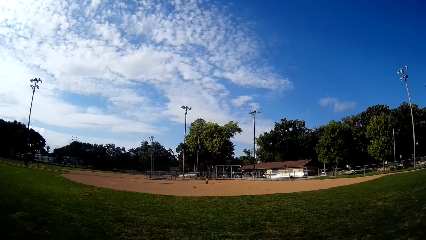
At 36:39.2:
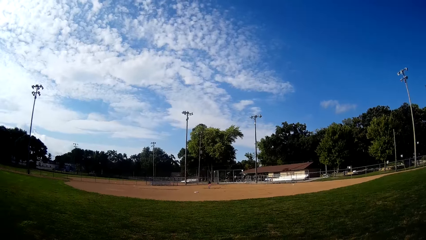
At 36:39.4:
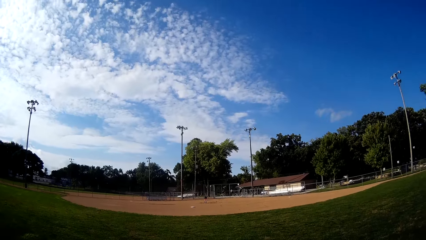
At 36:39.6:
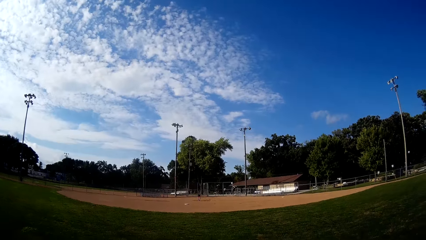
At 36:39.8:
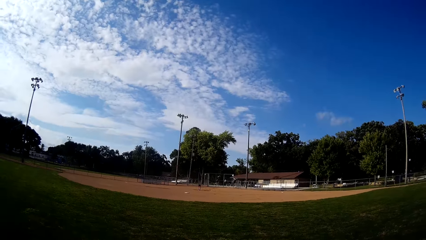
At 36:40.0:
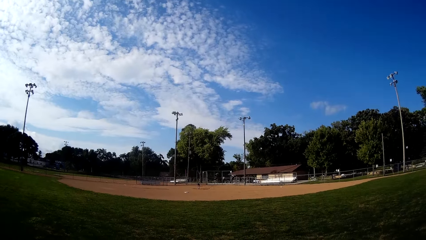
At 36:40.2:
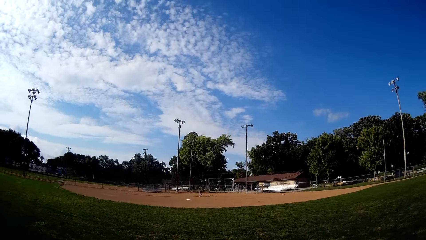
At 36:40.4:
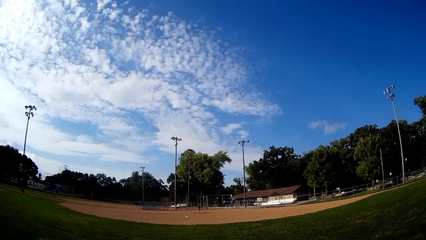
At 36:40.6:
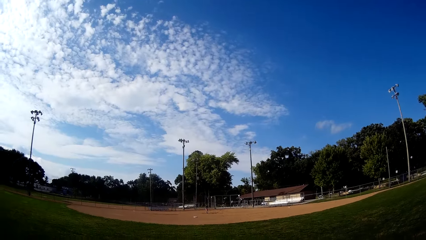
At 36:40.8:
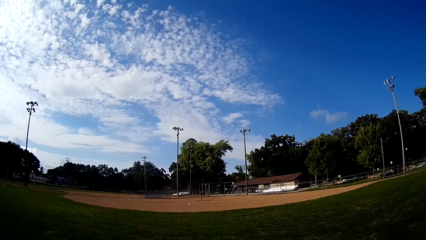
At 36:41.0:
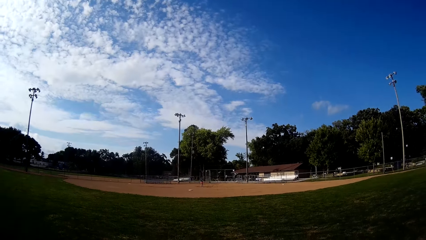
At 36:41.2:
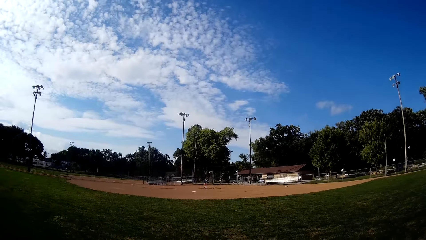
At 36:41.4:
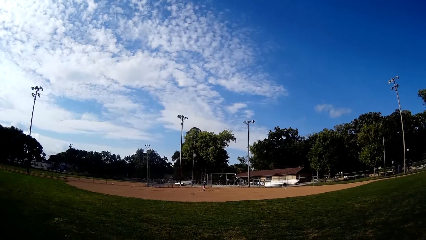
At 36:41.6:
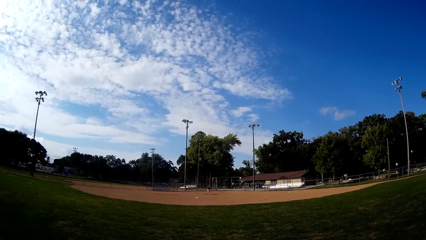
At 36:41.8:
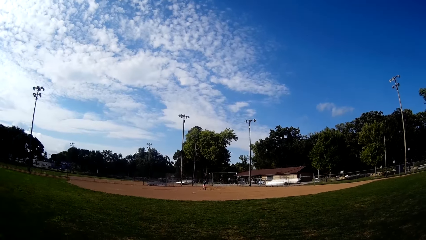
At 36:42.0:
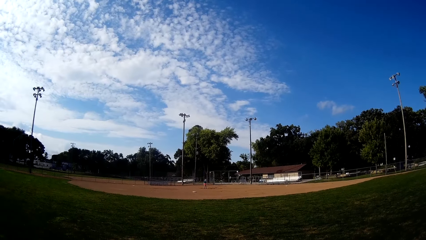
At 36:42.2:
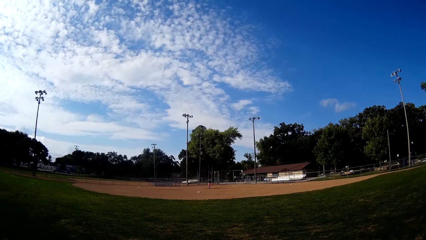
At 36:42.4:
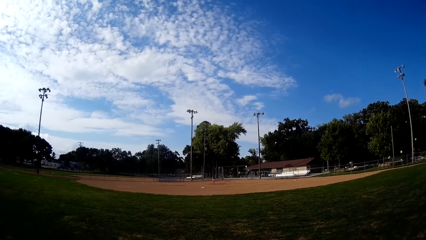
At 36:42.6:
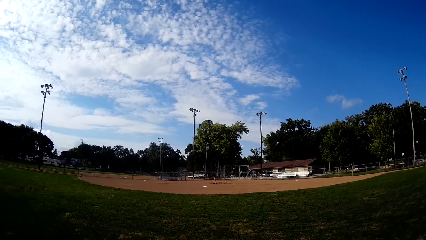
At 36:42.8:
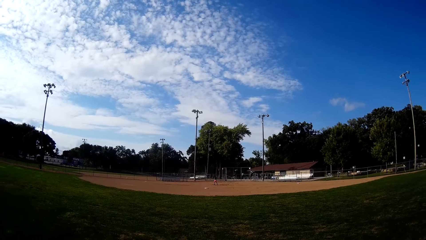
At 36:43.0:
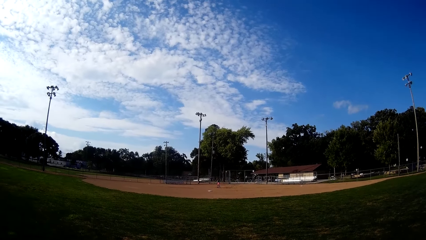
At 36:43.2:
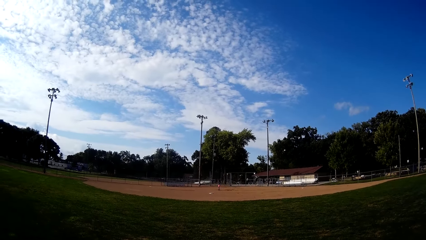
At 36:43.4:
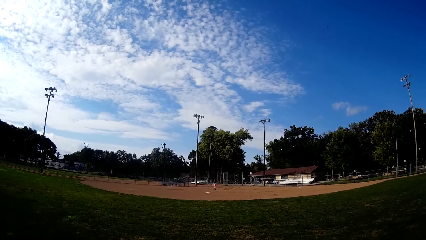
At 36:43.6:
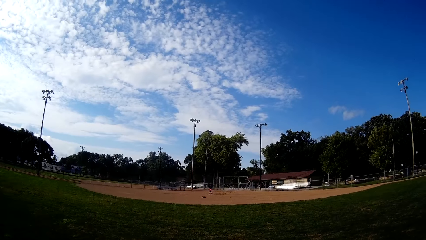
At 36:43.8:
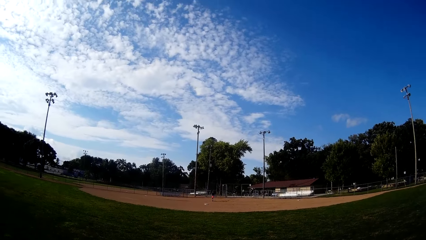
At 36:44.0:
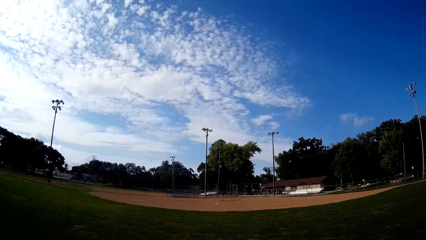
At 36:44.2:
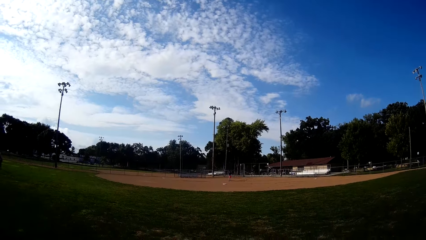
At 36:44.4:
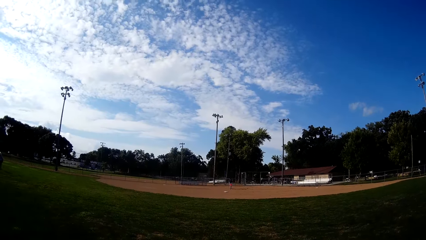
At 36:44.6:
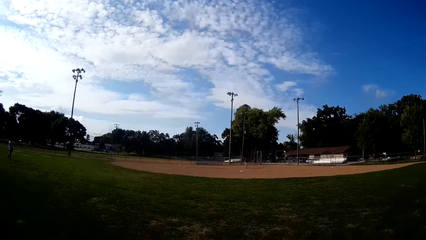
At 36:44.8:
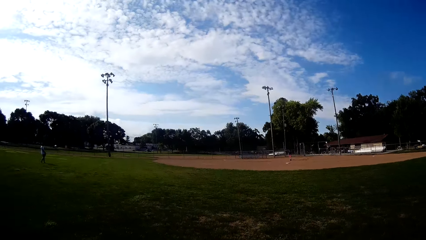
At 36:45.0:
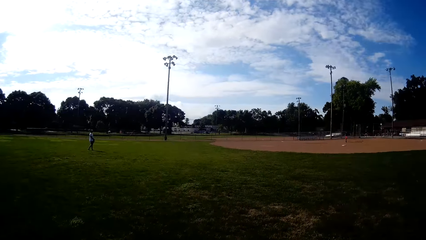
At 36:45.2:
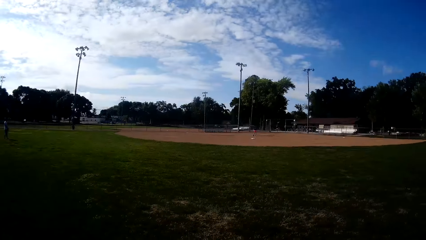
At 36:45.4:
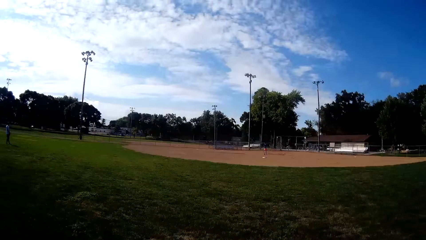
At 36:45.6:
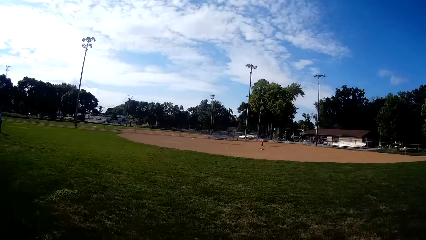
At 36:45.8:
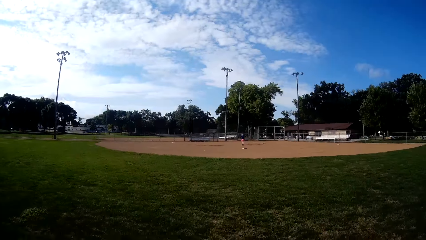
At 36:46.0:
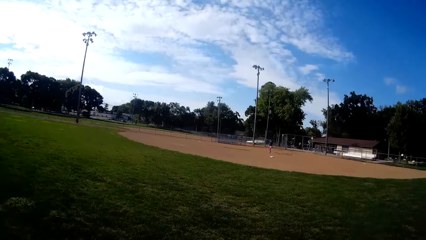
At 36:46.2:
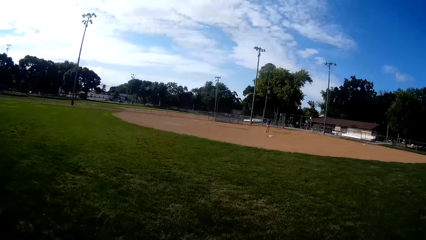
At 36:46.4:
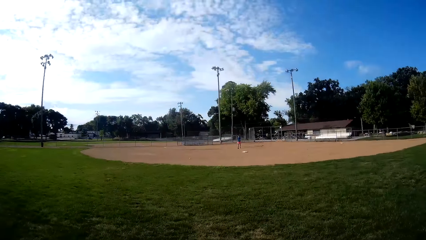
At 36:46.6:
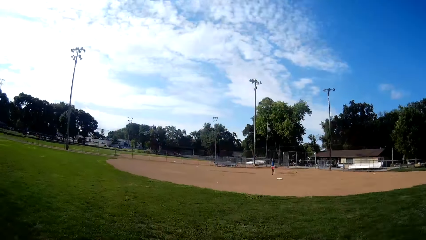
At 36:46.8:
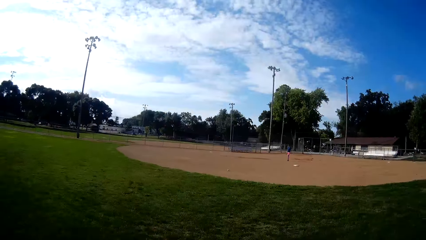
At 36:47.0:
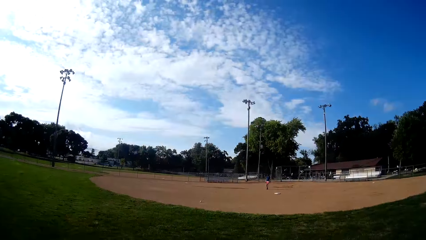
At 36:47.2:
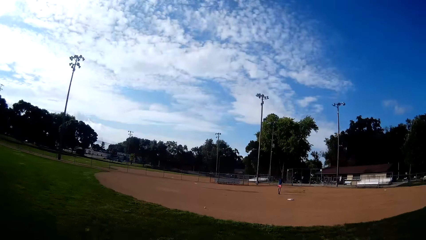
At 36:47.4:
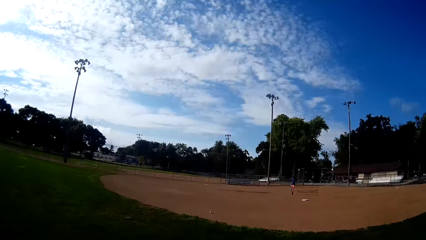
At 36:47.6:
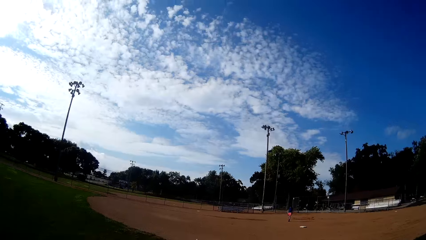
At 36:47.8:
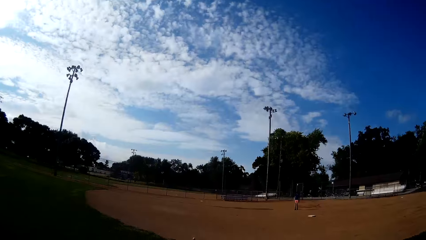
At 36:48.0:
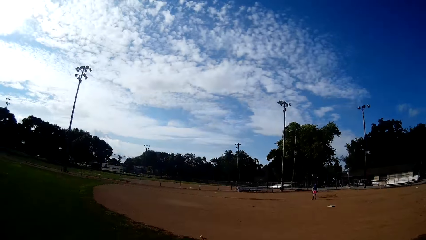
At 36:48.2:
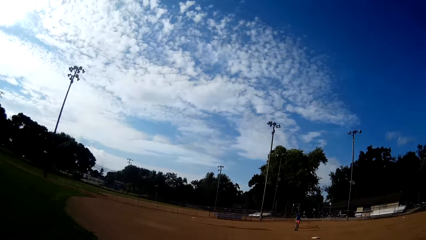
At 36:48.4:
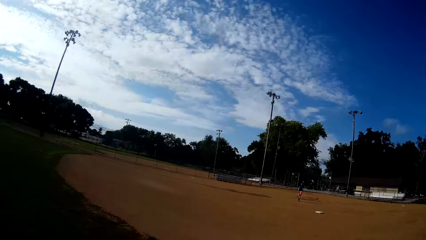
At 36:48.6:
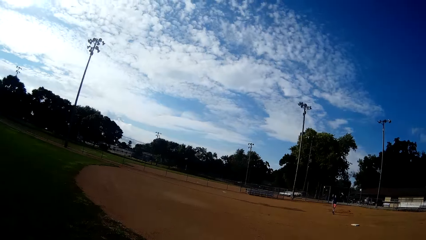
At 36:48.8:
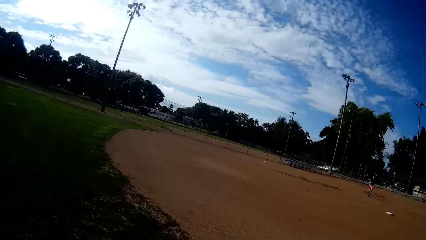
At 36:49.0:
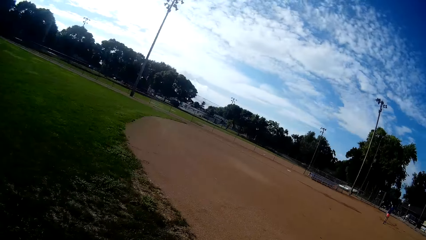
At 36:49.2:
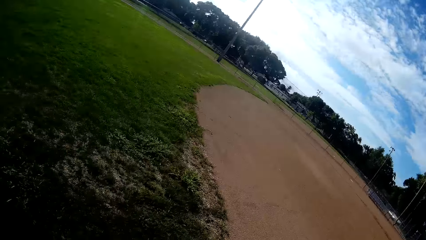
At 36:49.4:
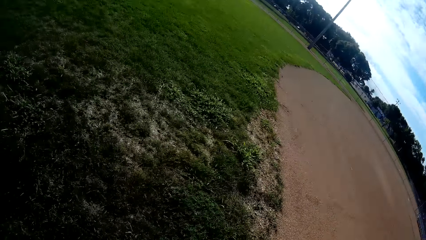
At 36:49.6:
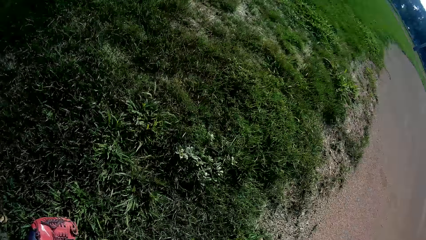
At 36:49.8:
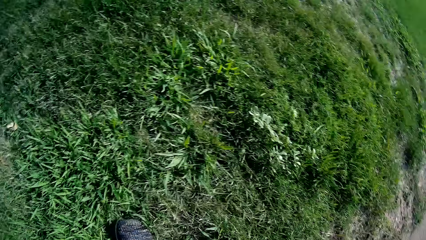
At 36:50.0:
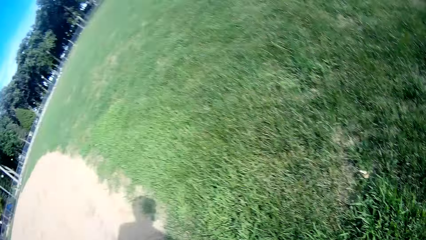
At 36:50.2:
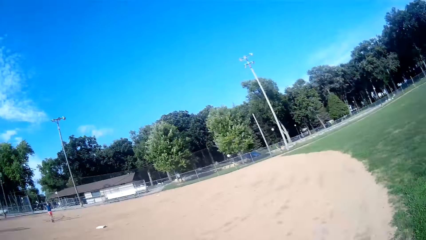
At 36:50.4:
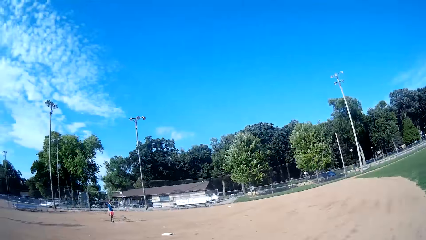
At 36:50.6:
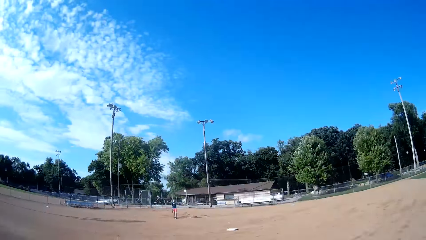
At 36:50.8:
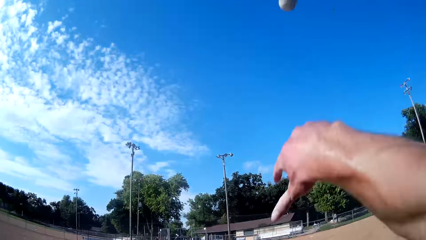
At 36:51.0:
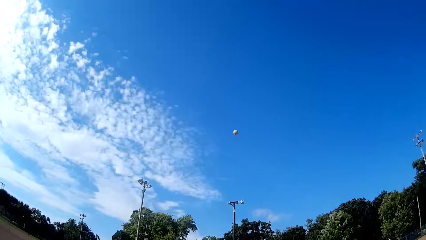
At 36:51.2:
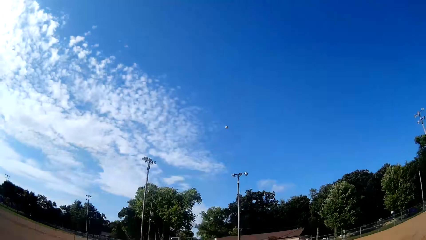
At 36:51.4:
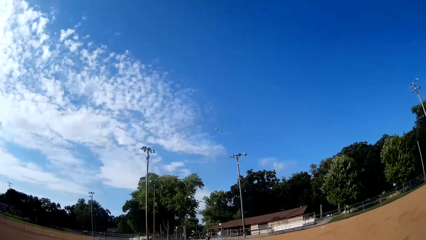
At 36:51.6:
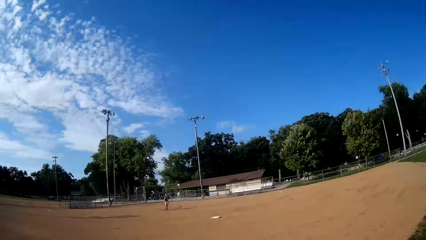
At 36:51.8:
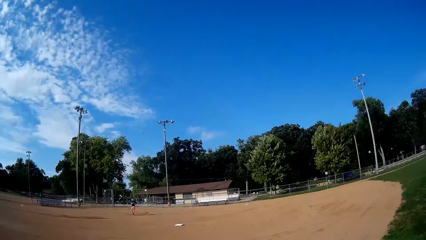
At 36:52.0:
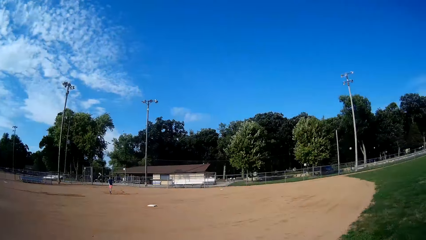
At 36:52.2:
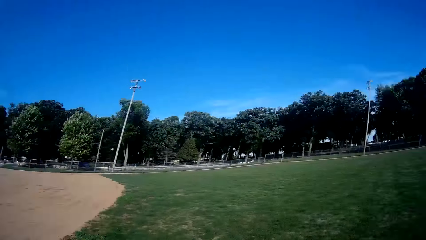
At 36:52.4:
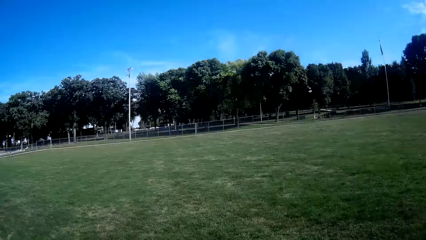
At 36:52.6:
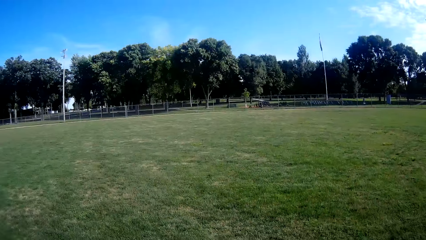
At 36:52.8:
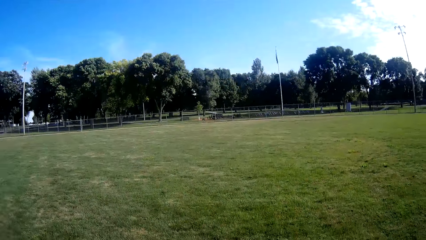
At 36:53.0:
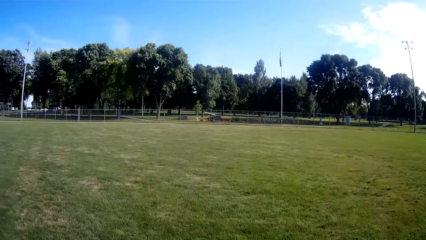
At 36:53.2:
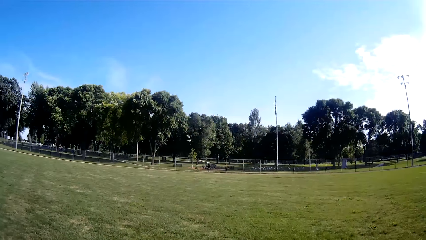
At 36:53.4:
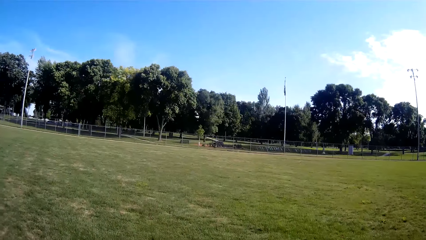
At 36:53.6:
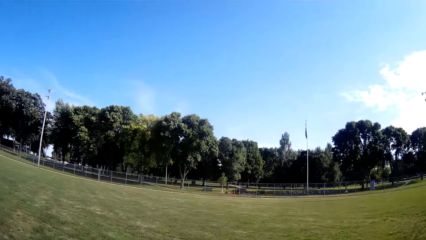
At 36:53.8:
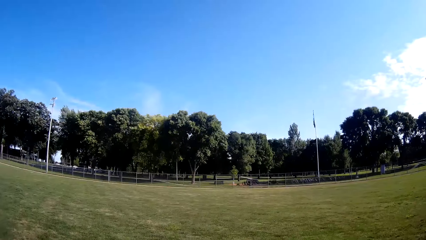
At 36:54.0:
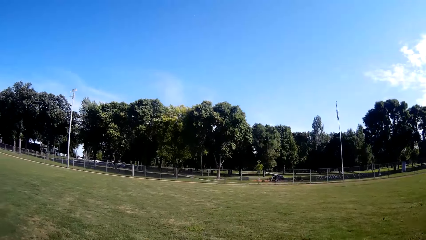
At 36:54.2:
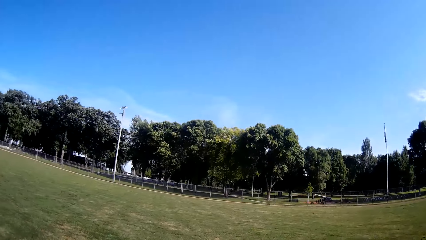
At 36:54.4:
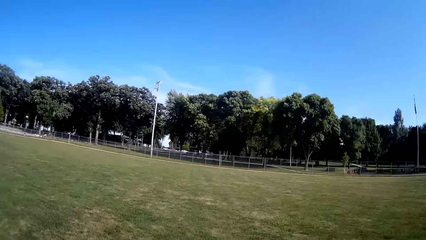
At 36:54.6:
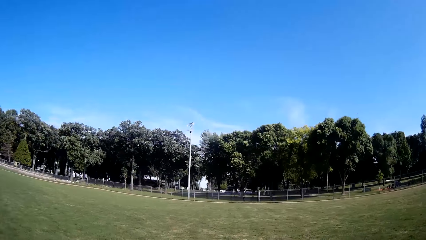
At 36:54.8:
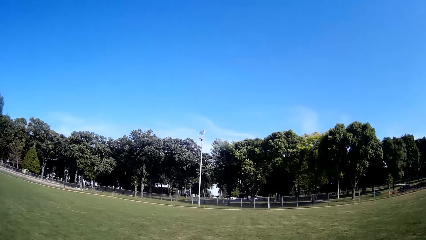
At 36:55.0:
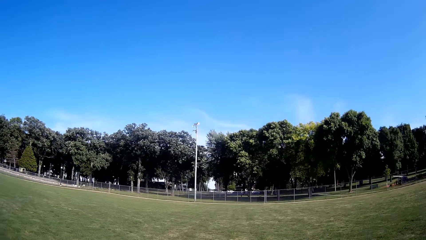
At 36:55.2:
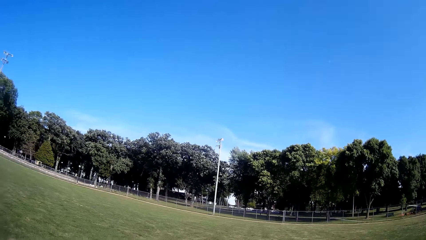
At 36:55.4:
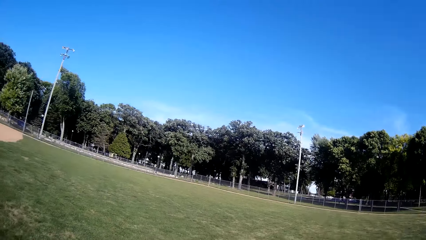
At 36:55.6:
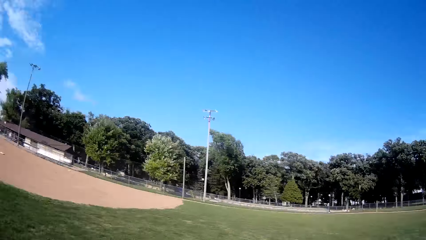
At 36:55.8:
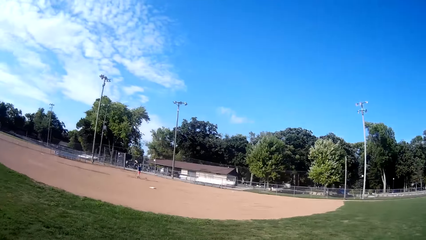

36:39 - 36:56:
A man picks up the ball from the ground and plays ball towards the camera wearer with the bat. The camera wearer runs towards the ball. The man stands at the field. The camera wearer walks. They pick up the ball from the ground. They throw the ball towards the man.
